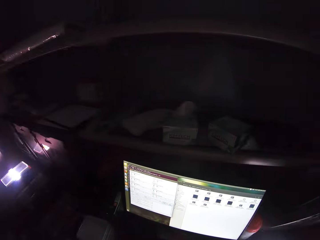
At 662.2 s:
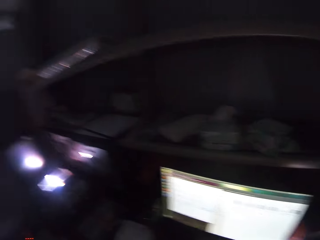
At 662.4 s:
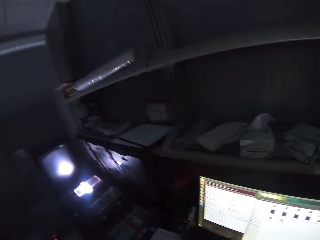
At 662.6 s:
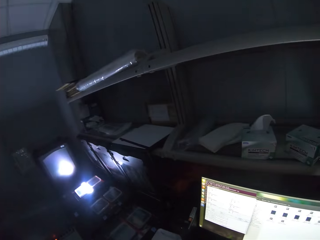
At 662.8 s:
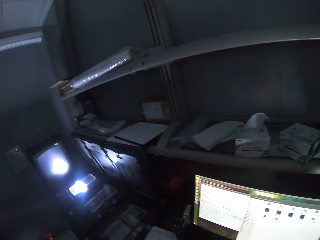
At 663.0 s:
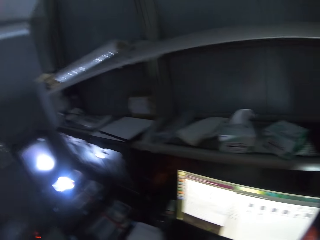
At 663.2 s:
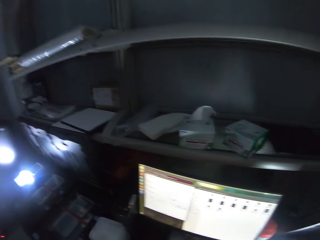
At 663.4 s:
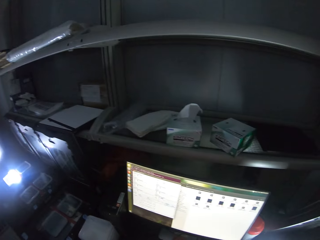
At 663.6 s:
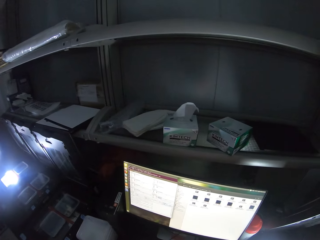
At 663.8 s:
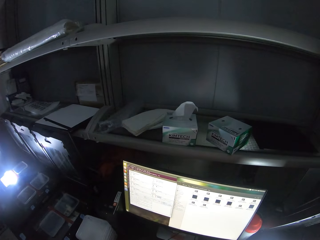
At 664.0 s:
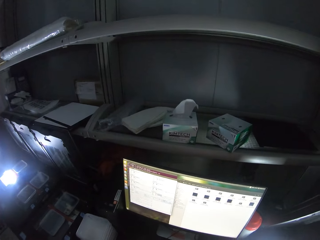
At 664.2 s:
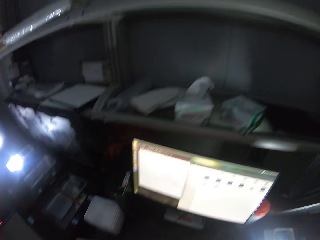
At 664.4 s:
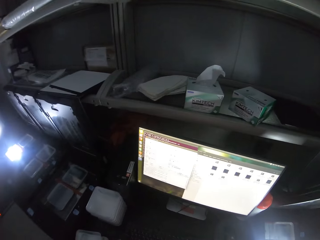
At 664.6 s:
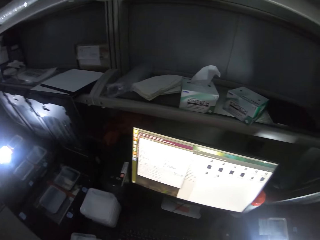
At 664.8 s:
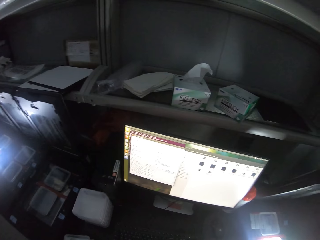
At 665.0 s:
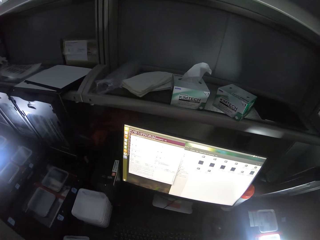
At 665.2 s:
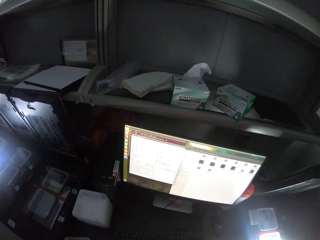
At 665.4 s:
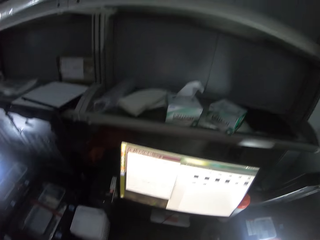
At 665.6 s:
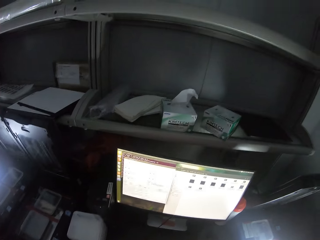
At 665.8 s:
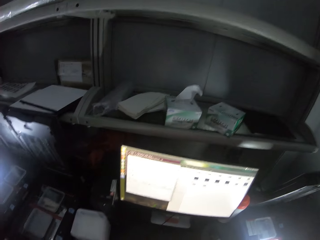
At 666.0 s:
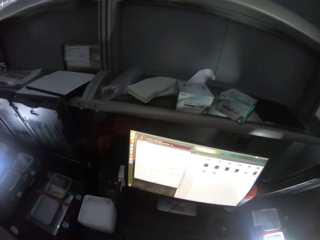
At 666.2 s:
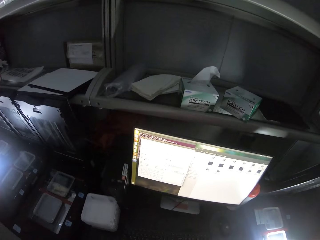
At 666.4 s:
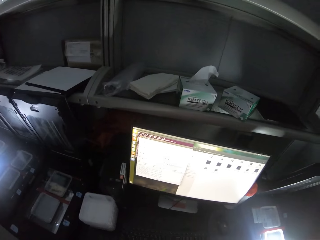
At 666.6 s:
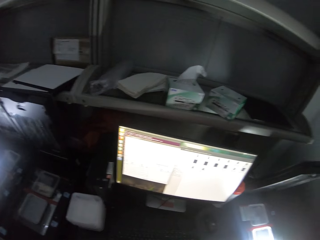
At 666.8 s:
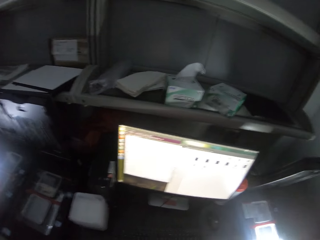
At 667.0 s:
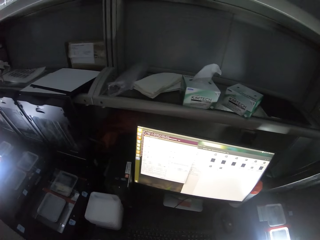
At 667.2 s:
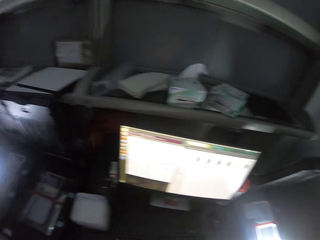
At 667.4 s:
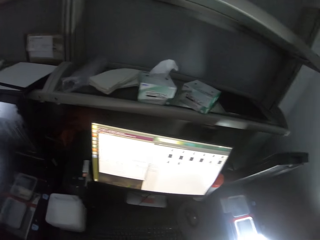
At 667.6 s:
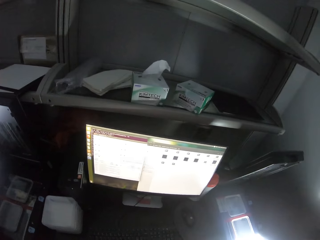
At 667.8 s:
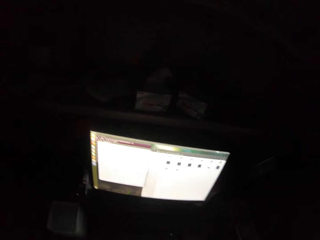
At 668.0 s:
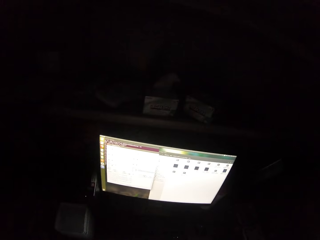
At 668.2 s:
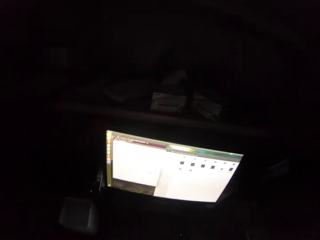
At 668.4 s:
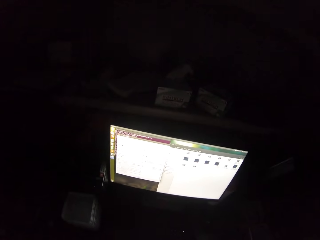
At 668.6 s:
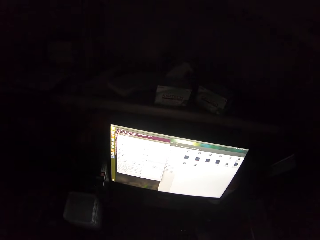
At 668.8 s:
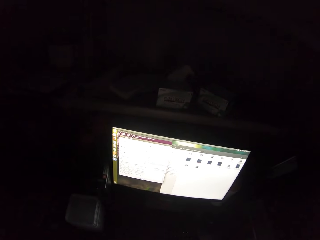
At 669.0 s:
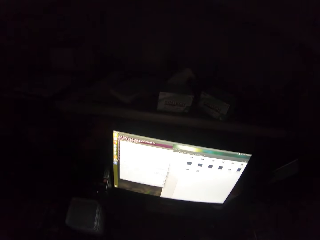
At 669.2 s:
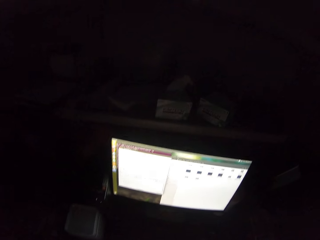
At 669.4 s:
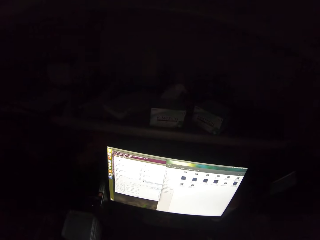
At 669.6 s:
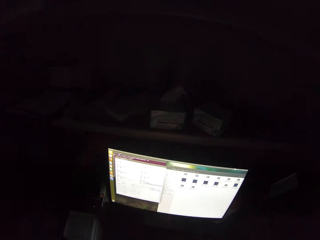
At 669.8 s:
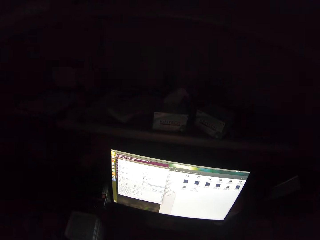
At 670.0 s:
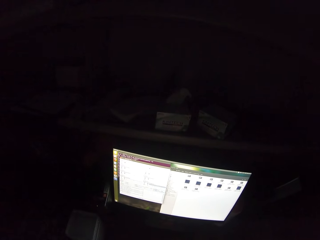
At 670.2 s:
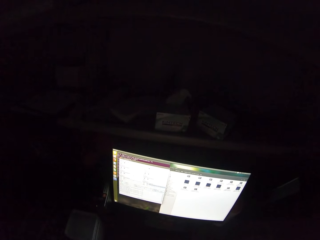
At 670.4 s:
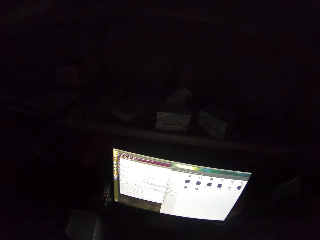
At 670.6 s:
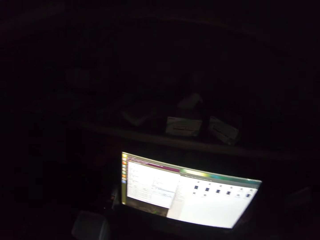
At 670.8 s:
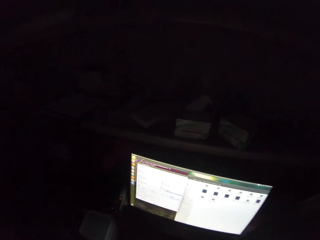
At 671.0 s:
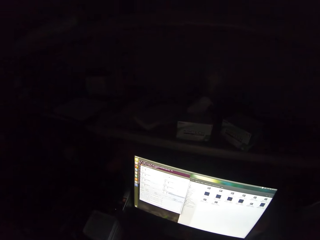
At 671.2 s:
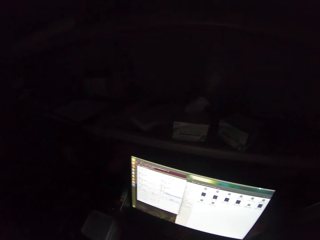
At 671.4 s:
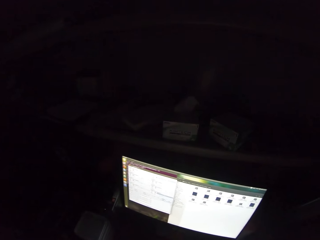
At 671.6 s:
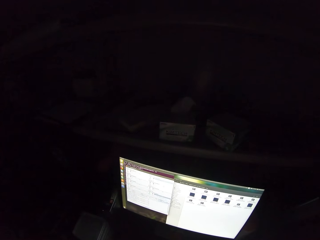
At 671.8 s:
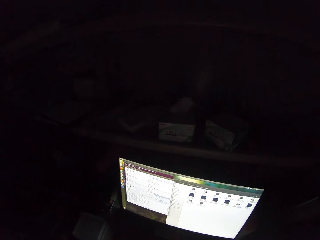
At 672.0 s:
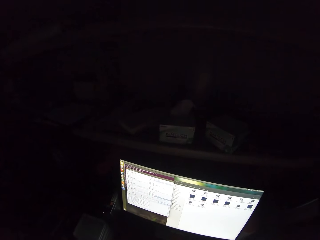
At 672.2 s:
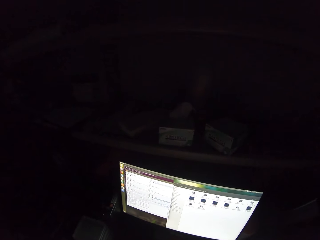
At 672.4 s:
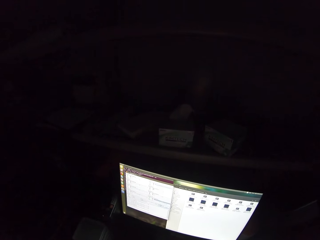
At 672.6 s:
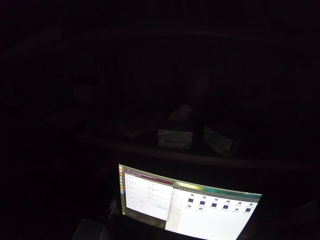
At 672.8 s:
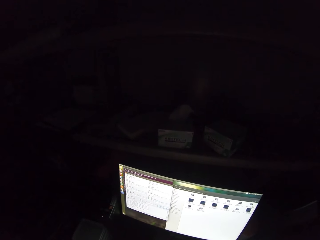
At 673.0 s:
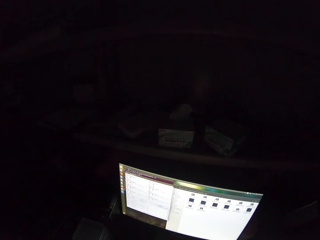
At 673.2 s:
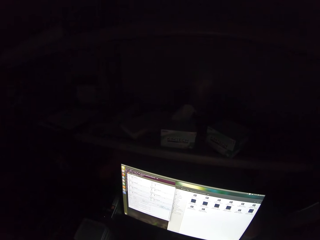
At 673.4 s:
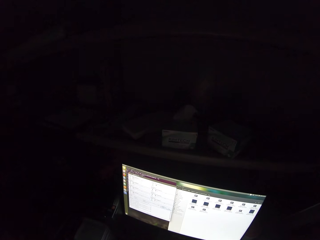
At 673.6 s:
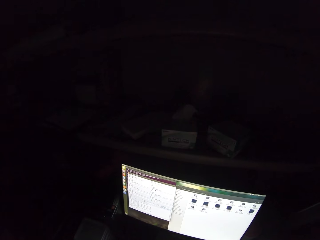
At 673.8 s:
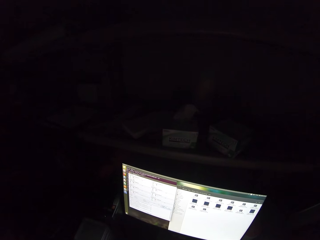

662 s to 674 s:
The camera wearer looks around.

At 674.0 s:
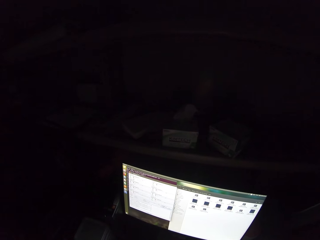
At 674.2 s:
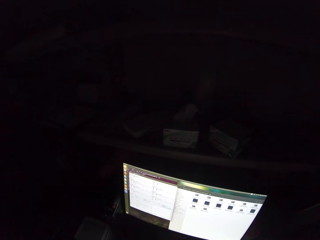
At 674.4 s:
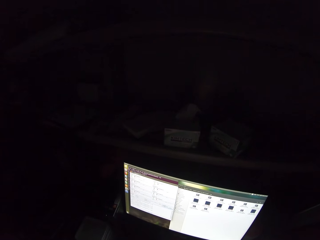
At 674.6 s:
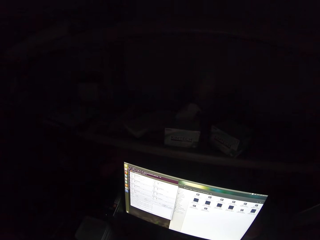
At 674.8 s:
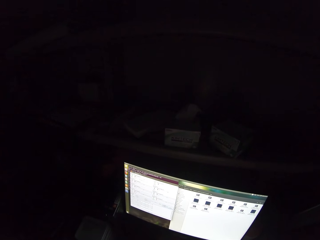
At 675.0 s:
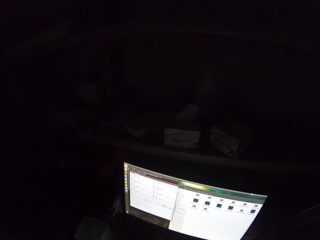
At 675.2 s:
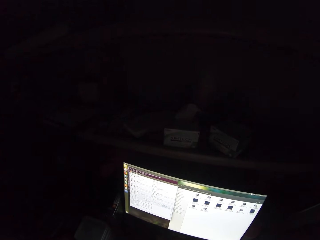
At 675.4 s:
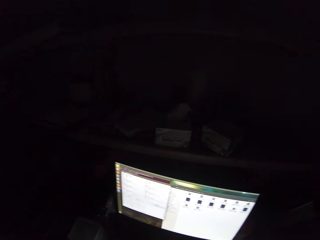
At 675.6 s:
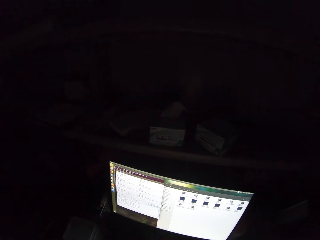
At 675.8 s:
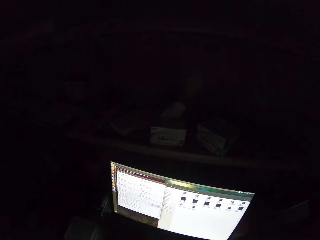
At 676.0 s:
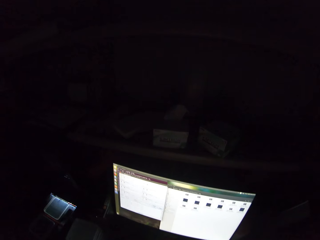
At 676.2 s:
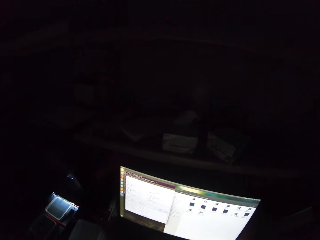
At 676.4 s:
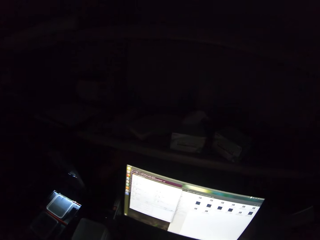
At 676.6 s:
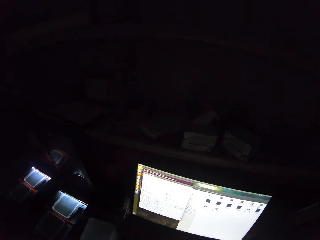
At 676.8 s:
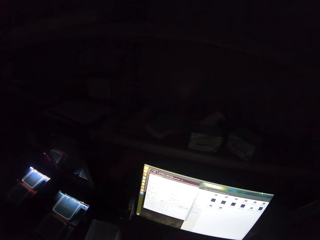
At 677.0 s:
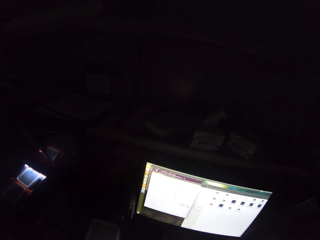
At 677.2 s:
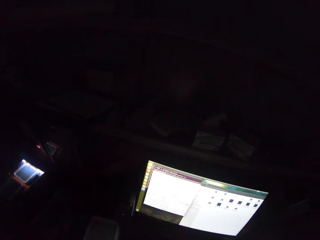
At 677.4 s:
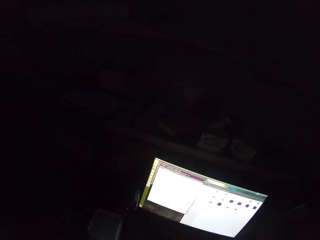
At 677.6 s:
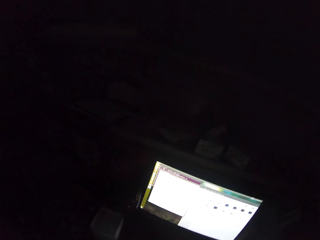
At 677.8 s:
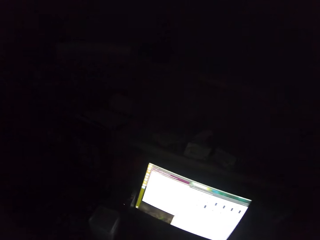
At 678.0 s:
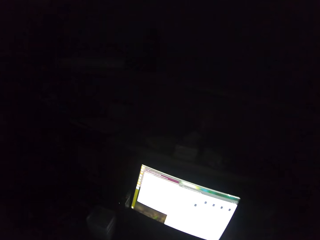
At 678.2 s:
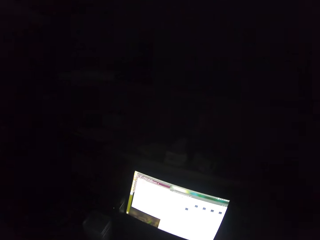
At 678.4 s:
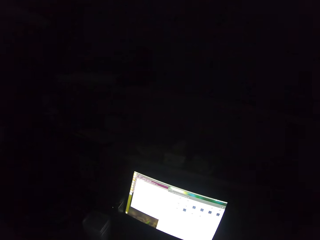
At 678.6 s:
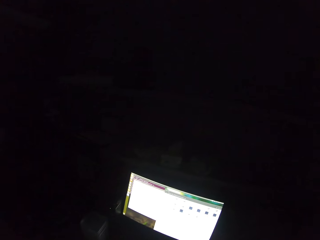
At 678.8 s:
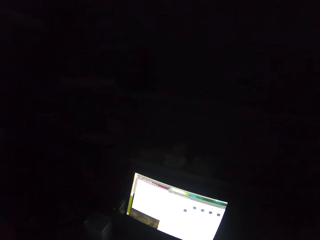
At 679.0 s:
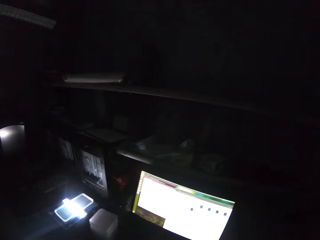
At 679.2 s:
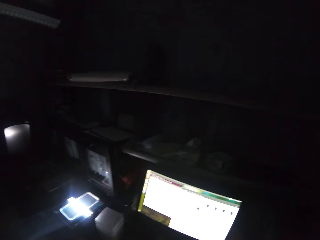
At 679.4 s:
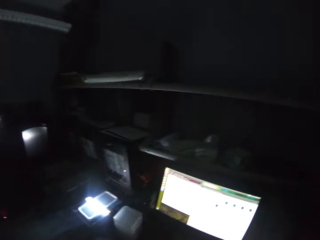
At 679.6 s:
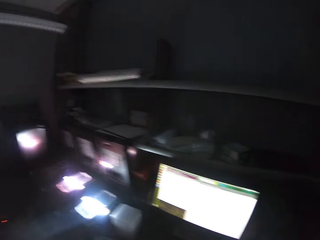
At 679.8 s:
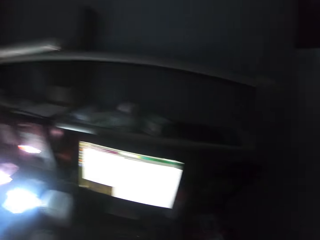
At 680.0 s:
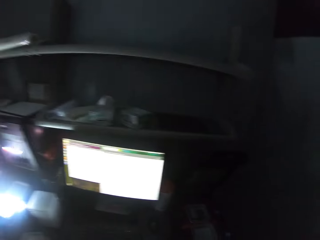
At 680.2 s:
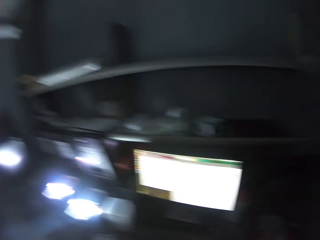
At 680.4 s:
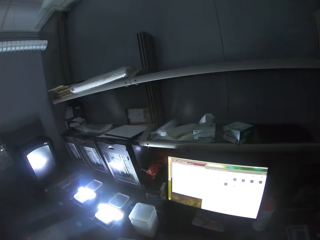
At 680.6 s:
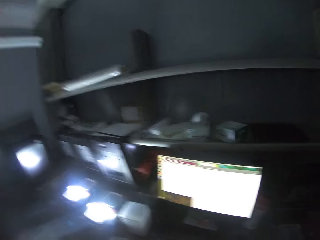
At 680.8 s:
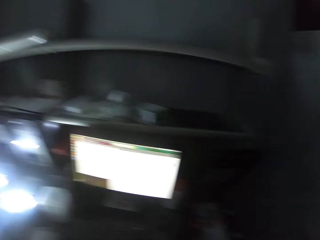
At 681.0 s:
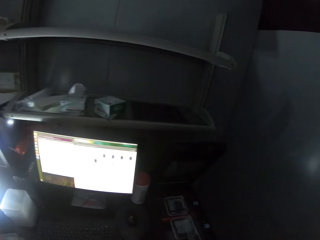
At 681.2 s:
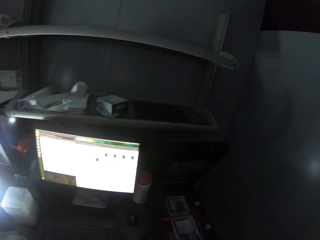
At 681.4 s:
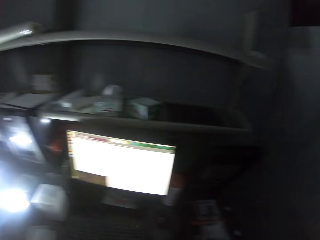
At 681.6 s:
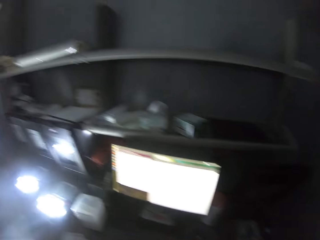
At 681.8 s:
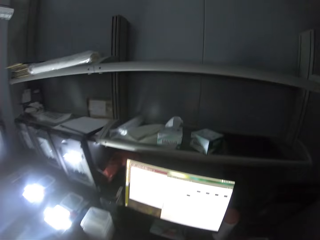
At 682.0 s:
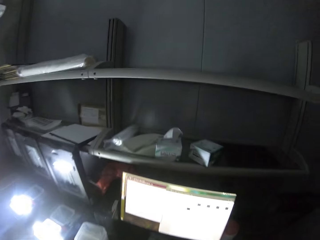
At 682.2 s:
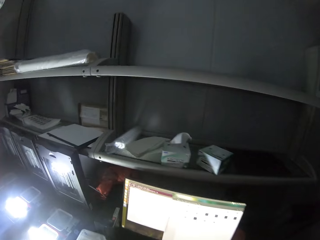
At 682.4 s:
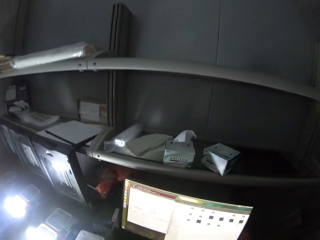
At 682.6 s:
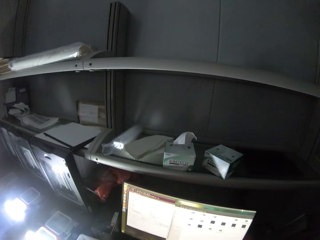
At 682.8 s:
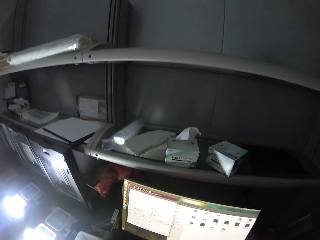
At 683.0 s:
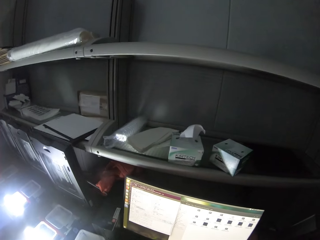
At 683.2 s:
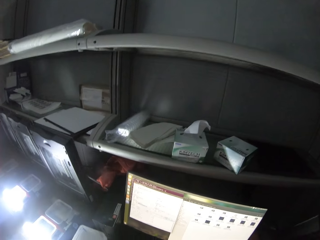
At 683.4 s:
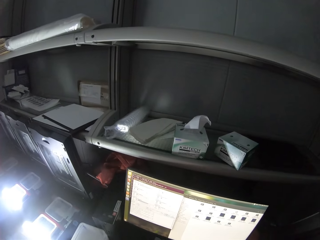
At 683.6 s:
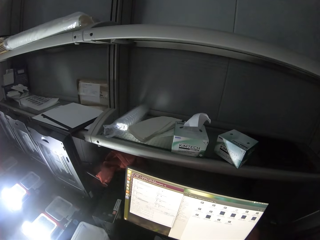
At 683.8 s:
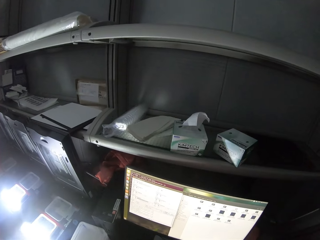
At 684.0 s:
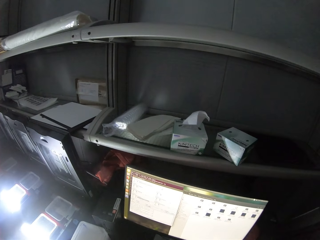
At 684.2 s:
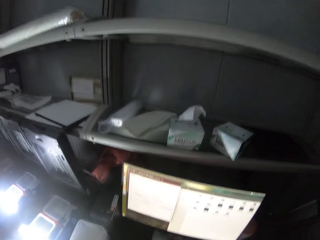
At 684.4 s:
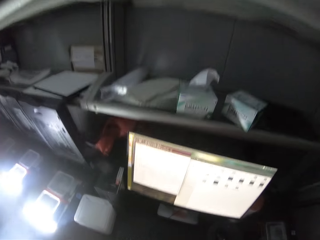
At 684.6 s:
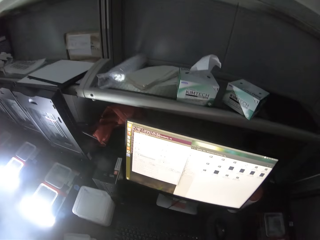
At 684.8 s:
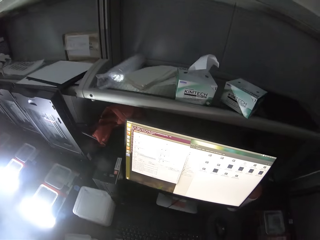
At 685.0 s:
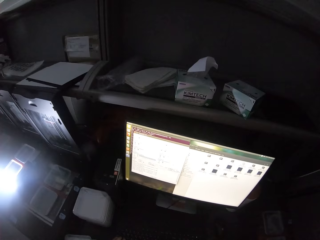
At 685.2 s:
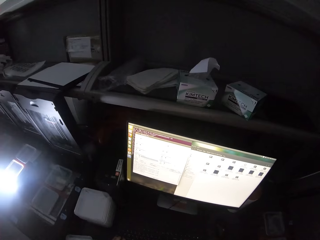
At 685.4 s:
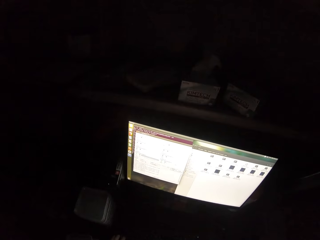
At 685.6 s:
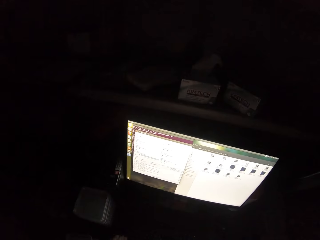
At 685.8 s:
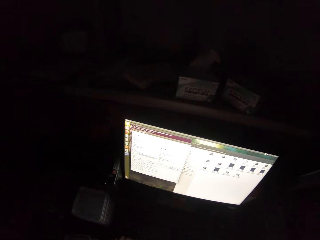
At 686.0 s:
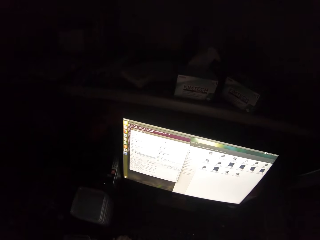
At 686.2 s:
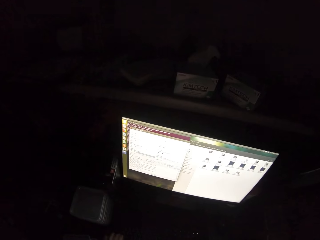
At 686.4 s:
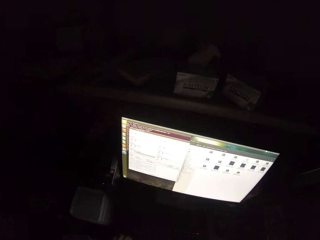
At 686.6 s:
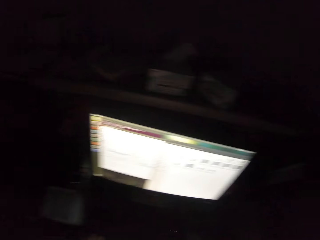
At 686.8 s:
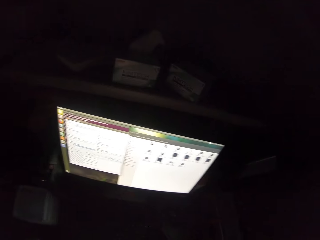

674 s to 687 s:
The camera wearer operates a computer. They stare at the computer desktop.
